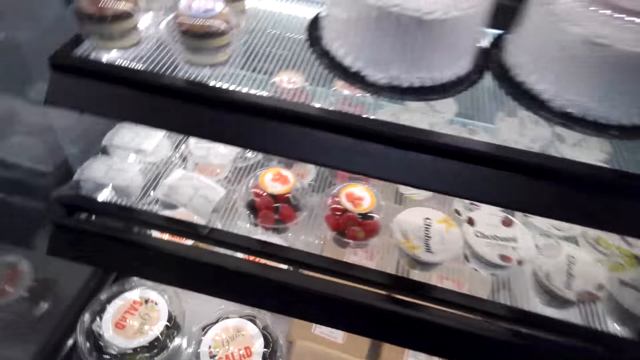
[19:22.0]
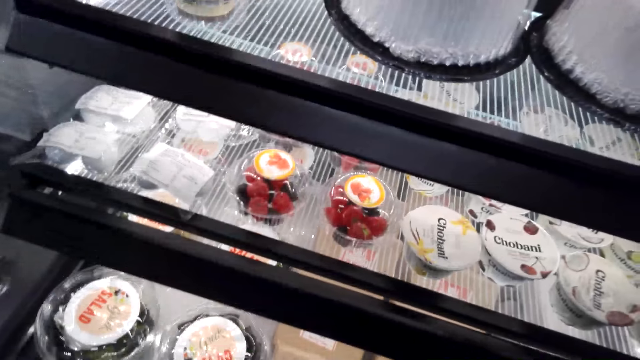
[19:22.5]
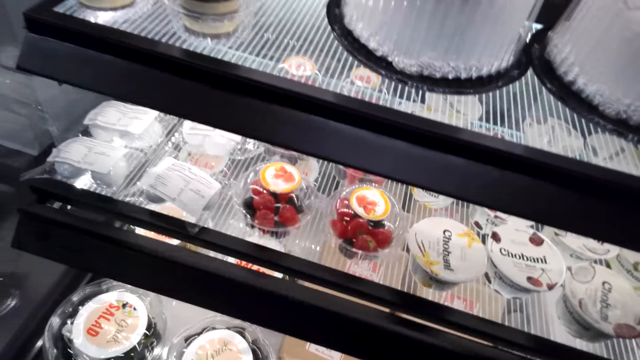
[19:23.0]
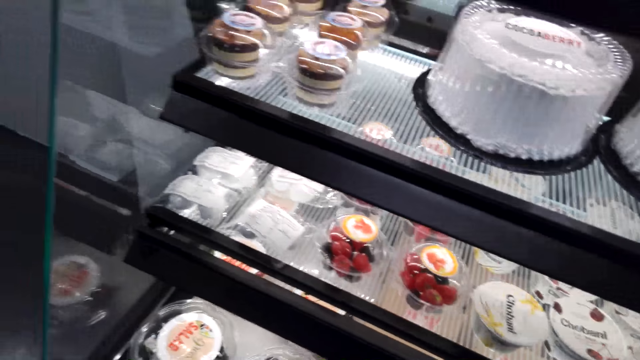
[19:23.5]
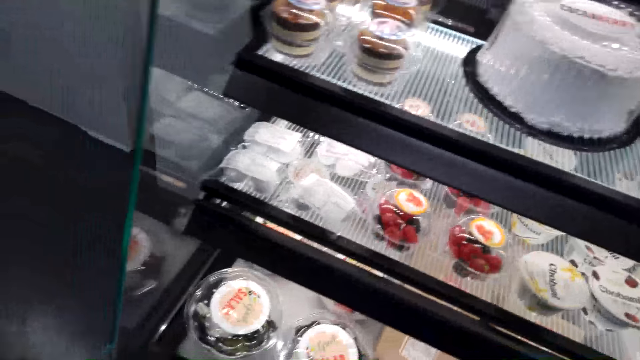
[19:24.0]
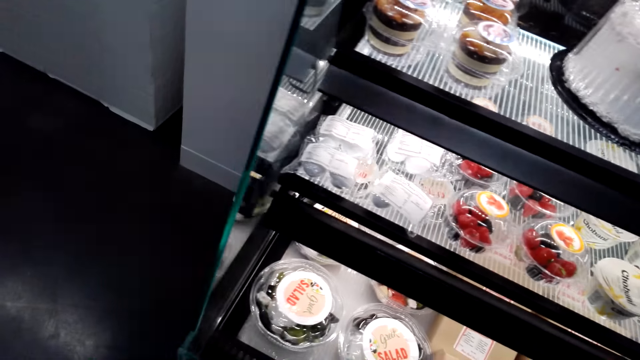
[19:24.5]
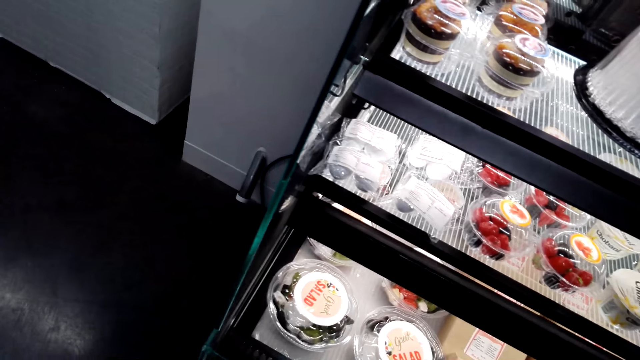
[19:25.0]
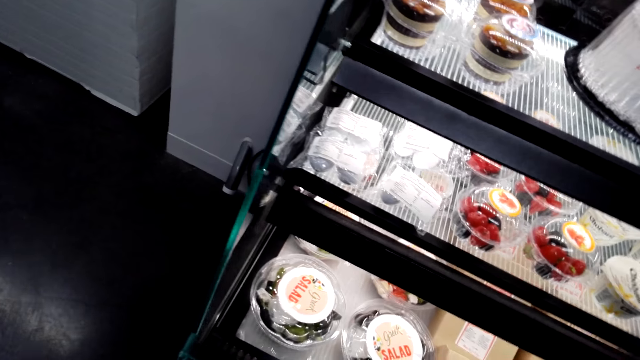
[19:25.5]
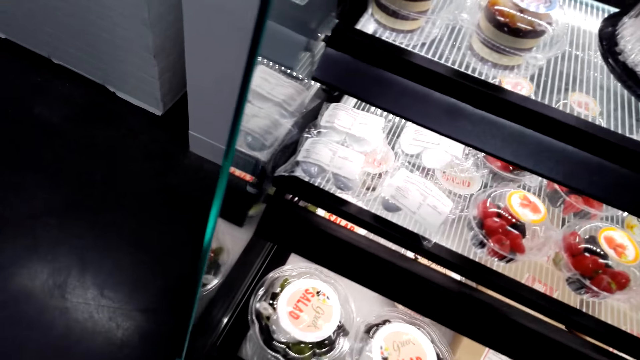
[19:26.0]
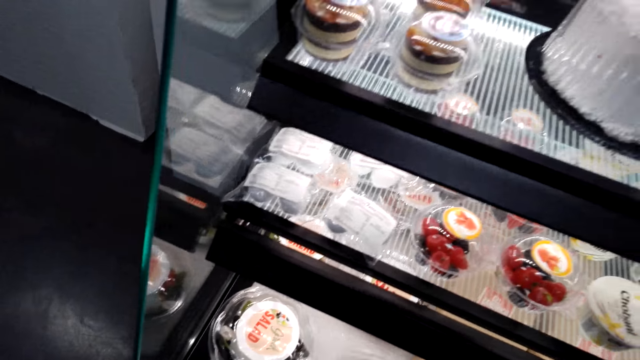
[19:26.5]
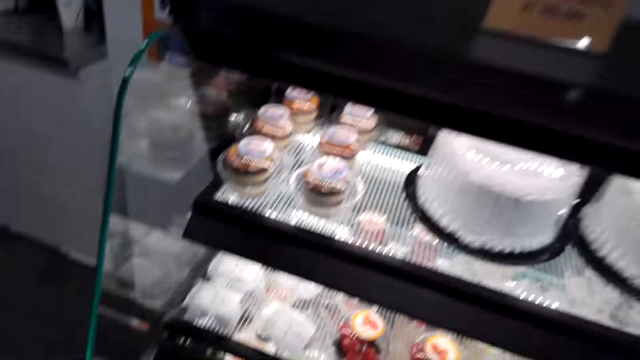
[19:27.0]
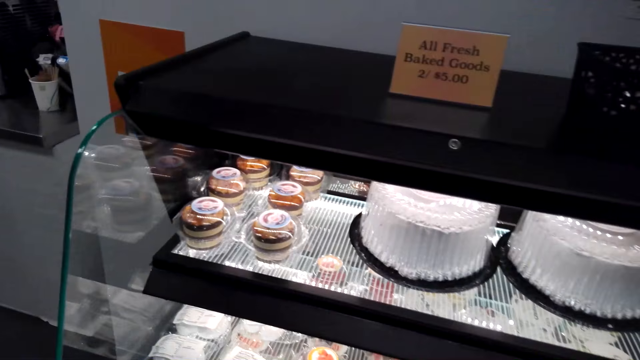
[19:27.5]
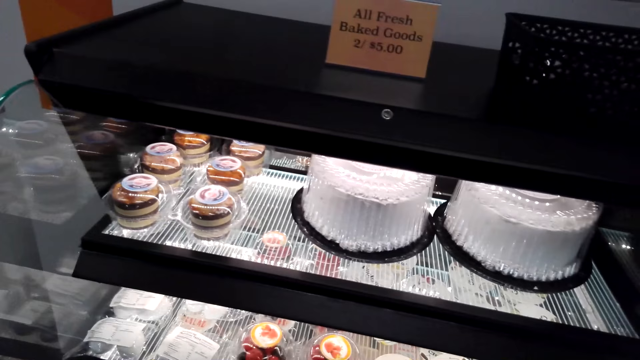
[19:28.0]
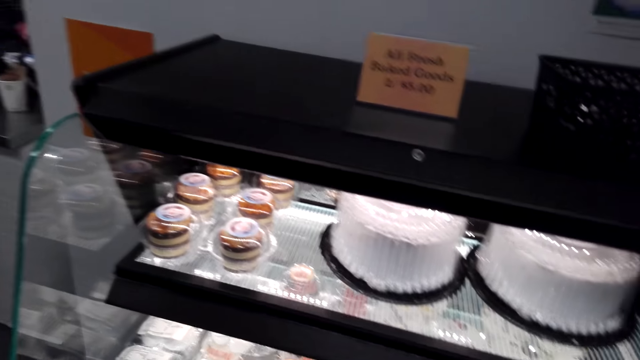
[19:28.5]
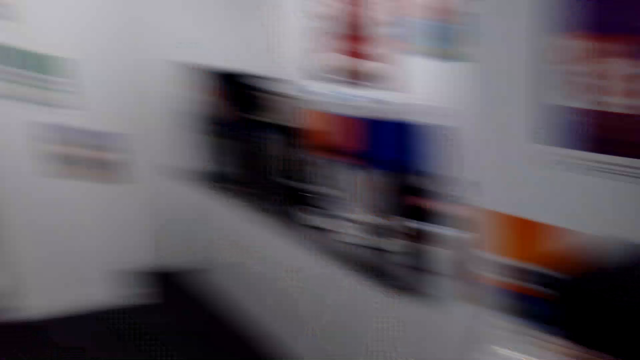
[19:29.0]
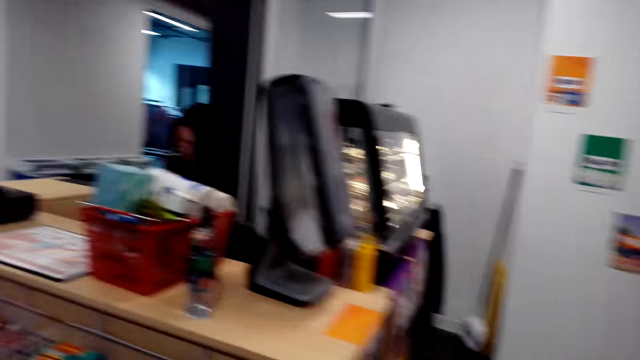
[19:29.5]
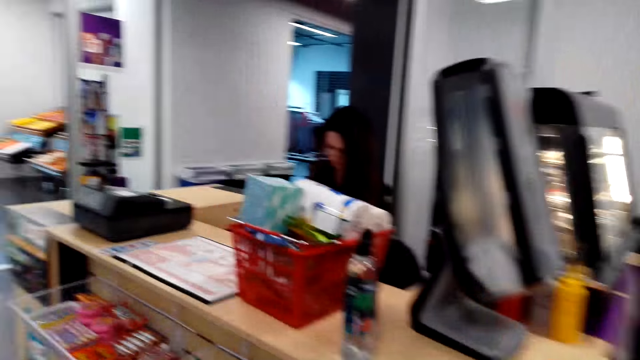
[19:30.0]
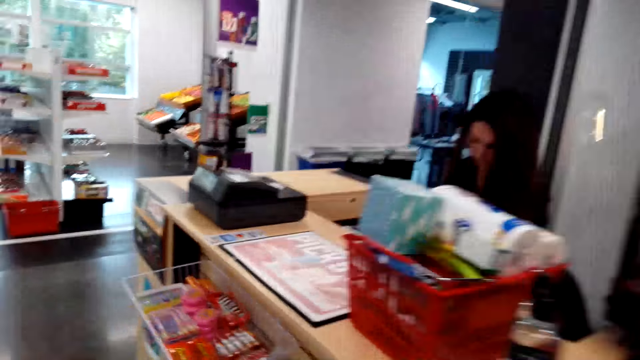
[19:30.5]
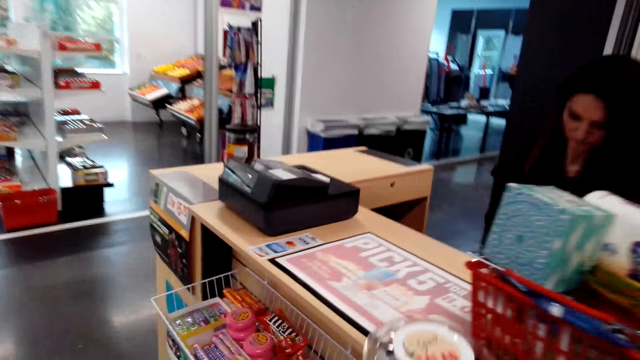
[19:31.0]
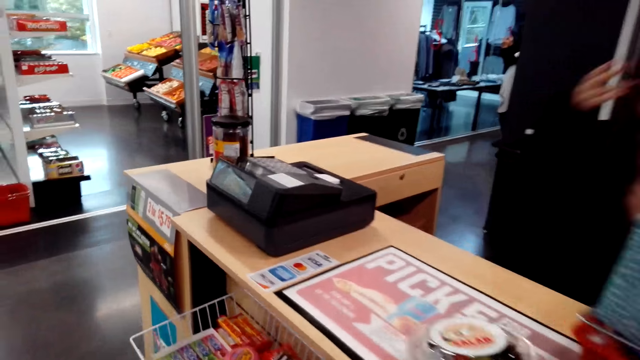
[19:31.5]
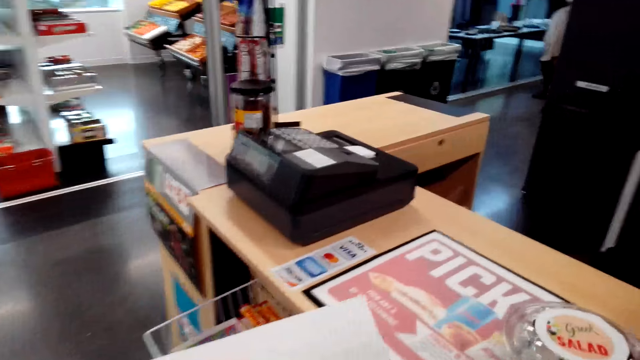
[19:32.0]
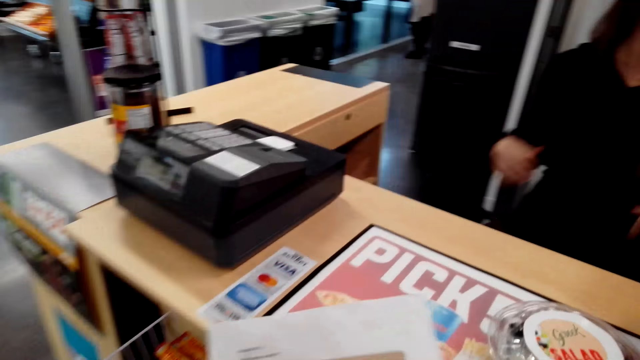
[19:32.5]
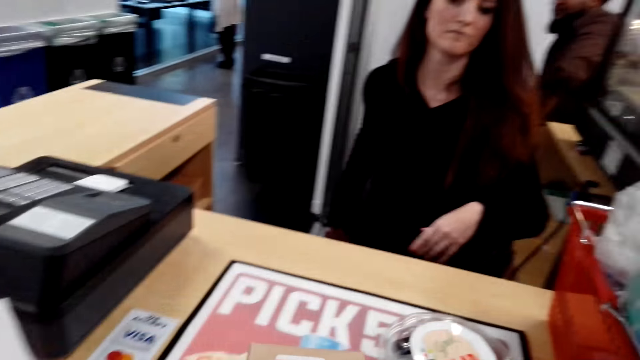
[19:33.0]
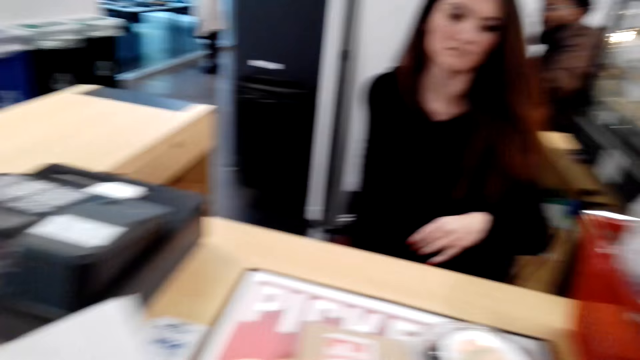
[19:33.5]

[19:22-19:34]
The camera wearer stares at the ice cream. They turn around and walk towards the counter. They walk around the supermarket. A lady sits at the cashier. The camera wearer puts the chocolate or ice cream on the counter.

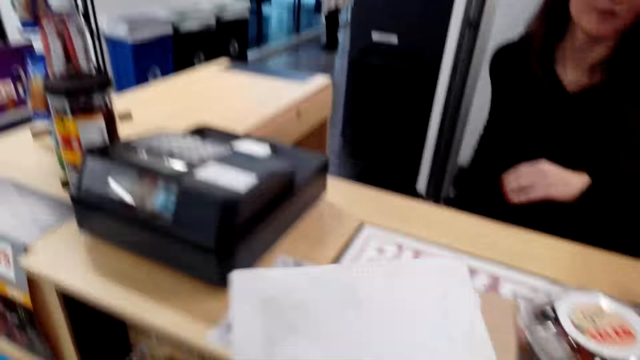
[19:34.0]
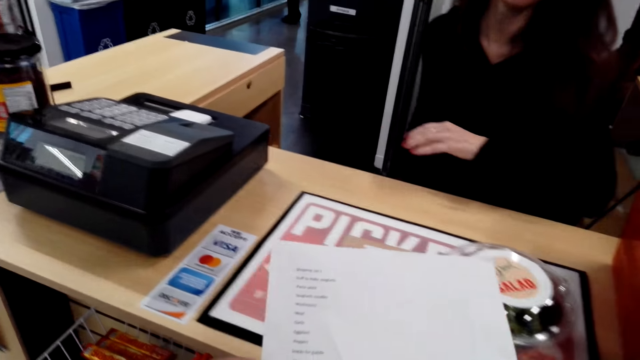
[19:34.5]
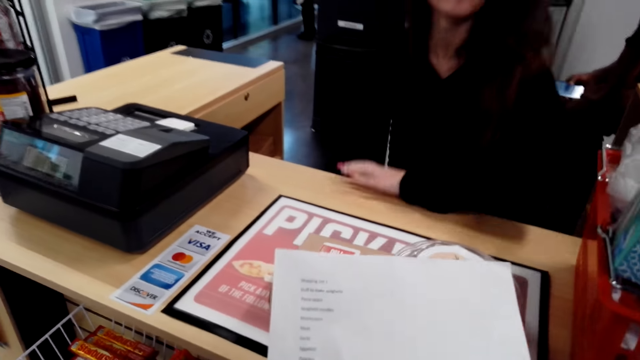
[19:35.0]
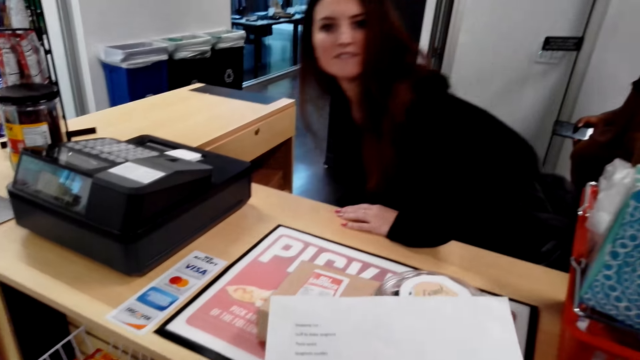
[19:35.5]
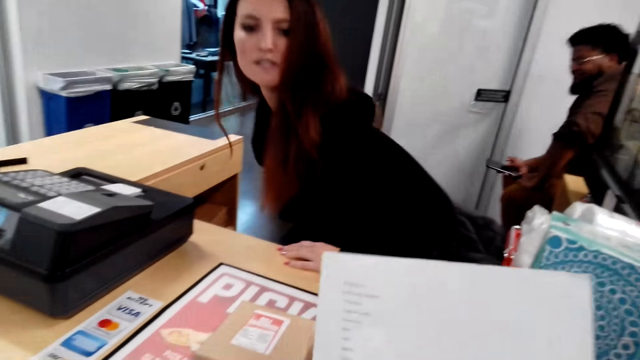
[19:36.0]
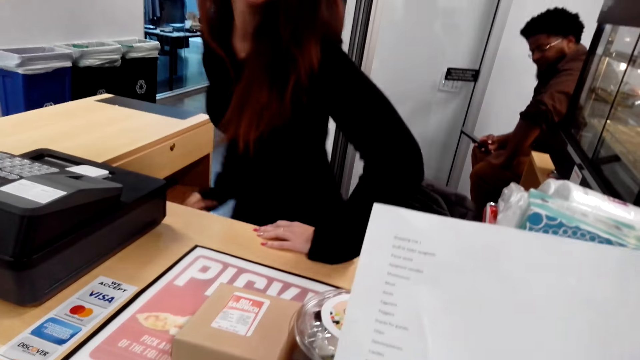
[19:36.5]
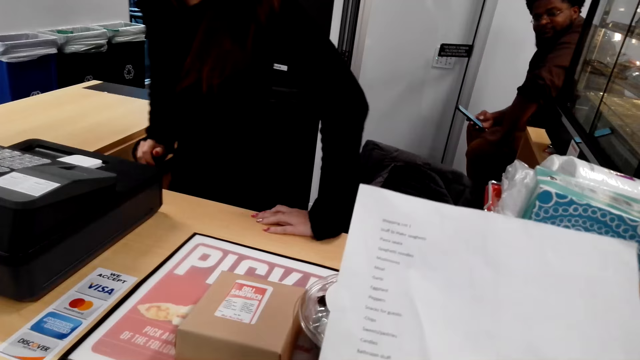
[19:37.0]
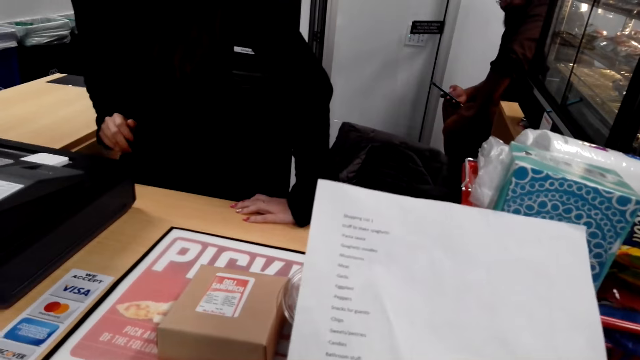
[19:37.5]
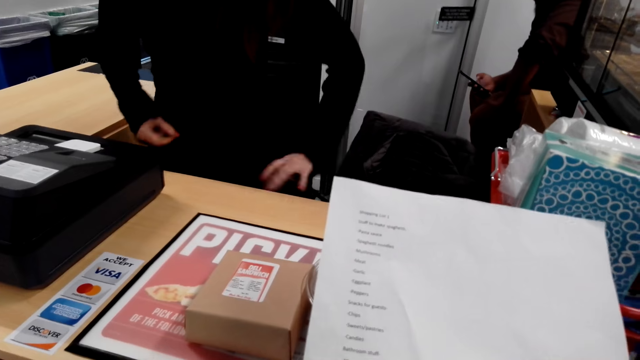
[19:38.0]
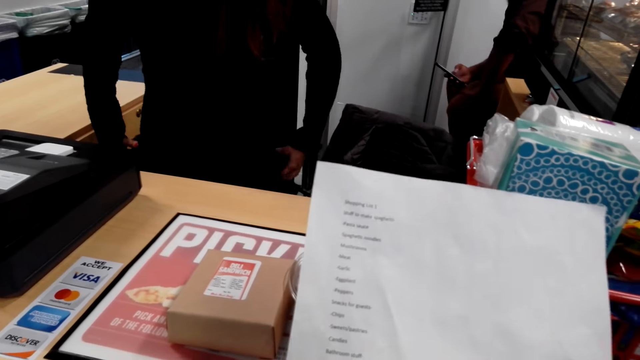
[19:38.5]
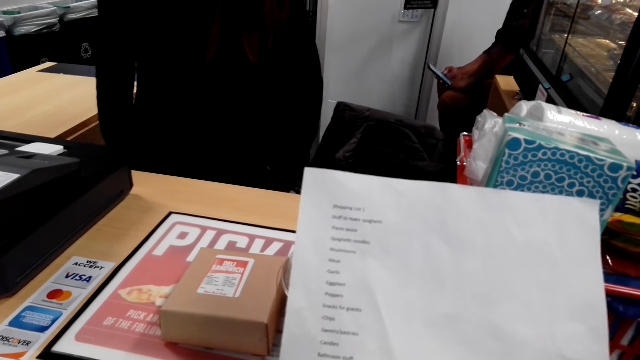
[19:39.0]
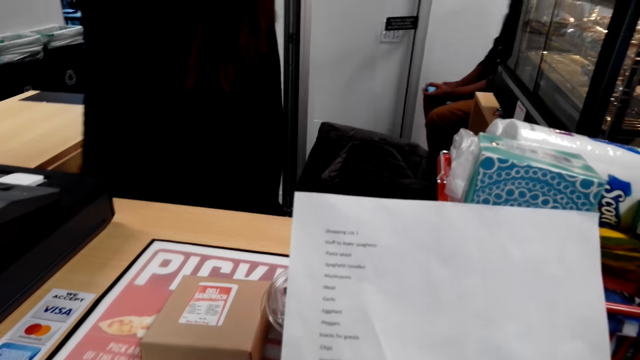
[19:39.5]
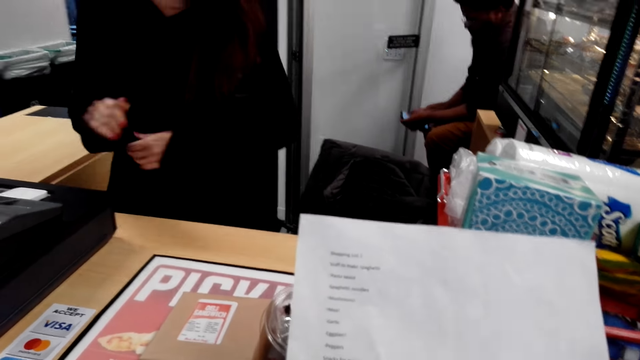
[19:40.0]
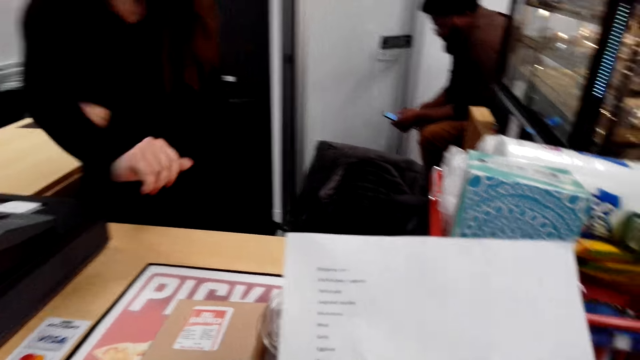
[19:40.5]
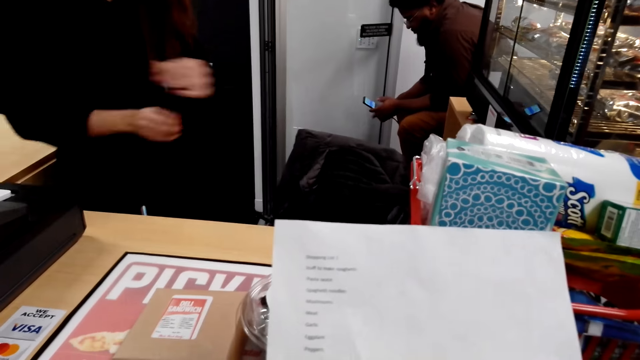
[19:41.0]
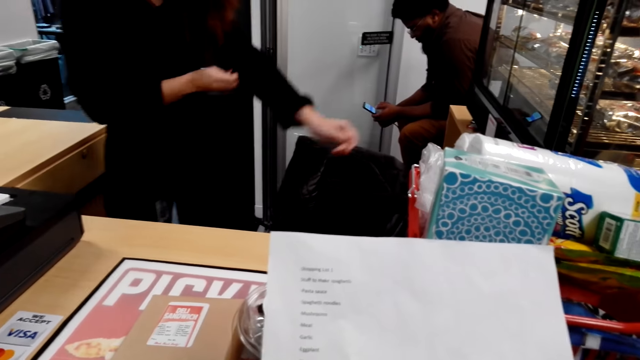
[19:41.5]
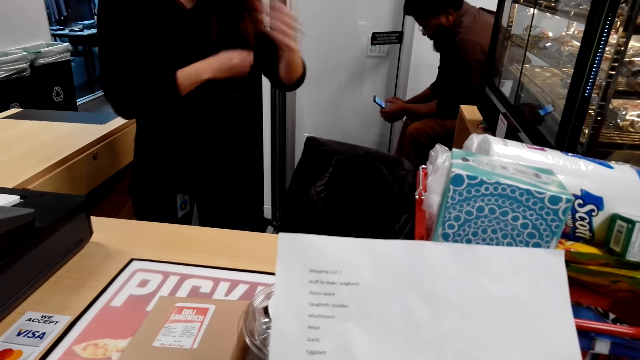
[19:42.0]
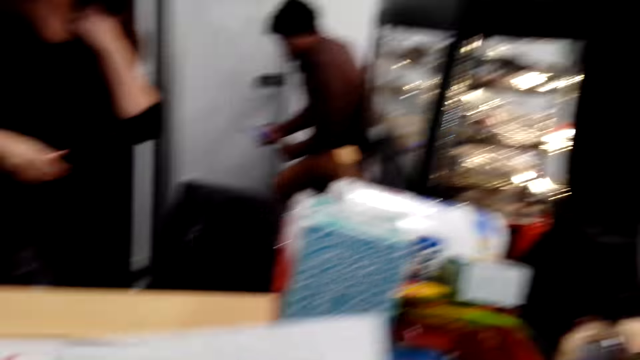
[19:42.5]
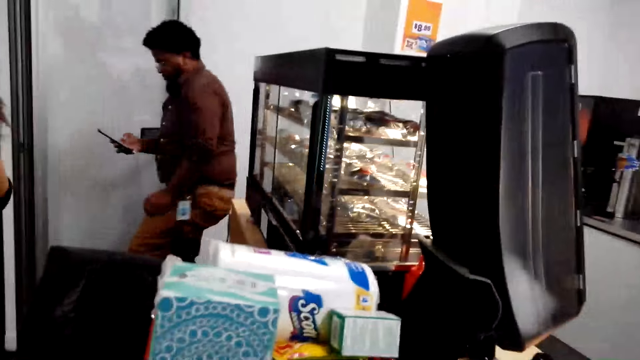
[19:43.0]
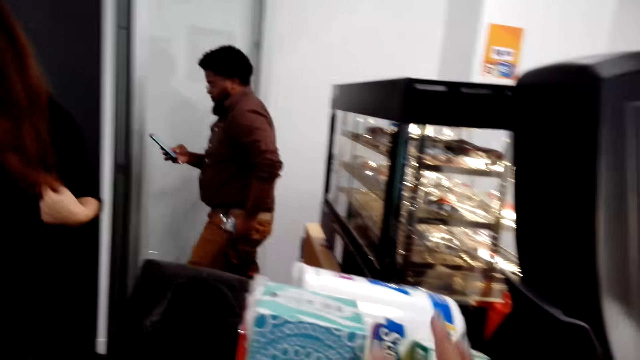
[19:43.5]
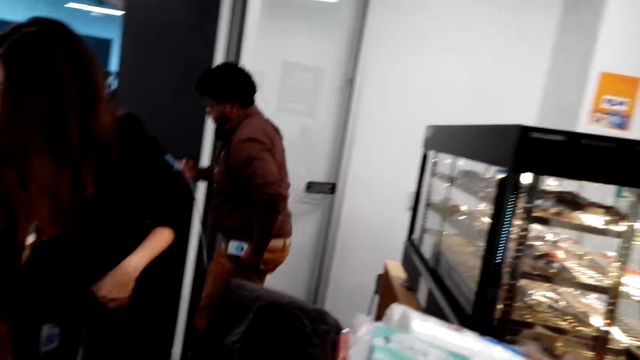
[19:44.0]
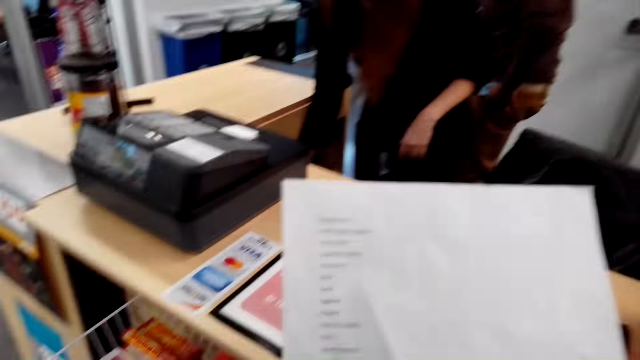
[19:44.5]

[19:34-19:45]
The camera wearer stares at a lady. They hold a list. The lady stands up. A man holds a phone. The camera wearer stares at the shopping list. The lady adjusts the t-shirt, pulls her sleeves and folds the sleeve. The man stands. The camera wearer looks around.
